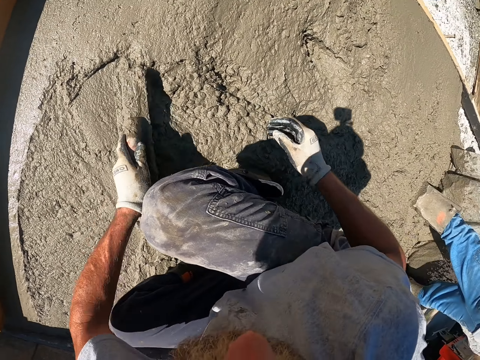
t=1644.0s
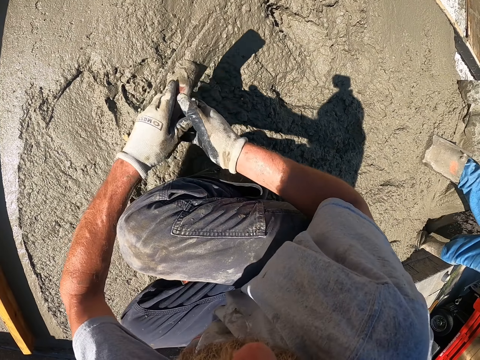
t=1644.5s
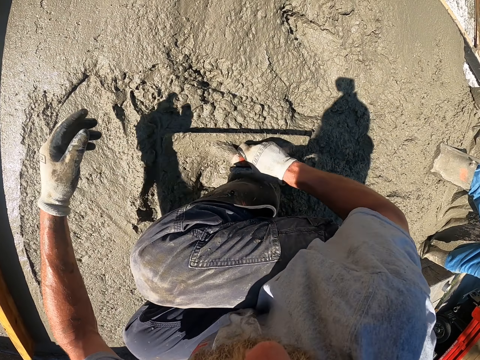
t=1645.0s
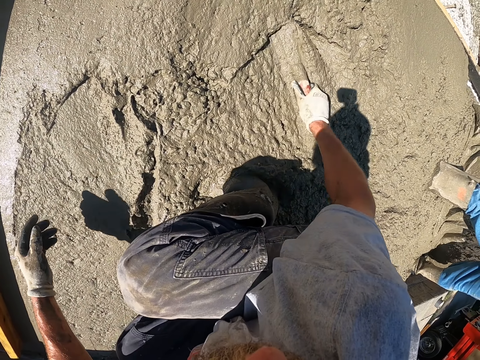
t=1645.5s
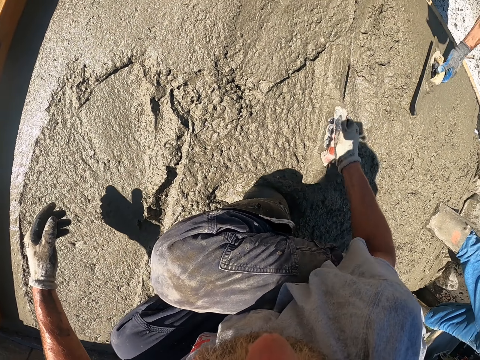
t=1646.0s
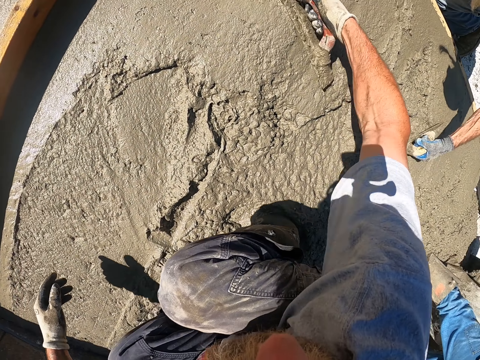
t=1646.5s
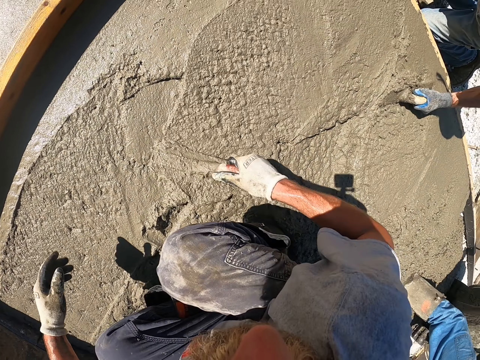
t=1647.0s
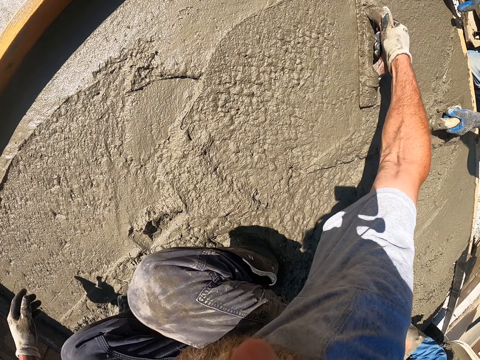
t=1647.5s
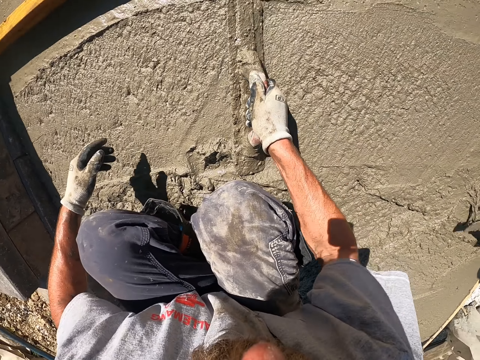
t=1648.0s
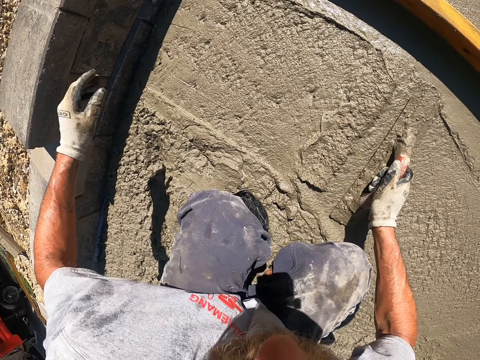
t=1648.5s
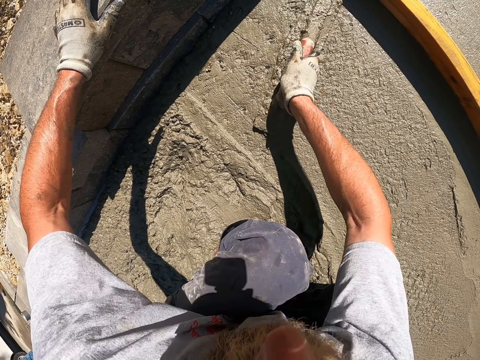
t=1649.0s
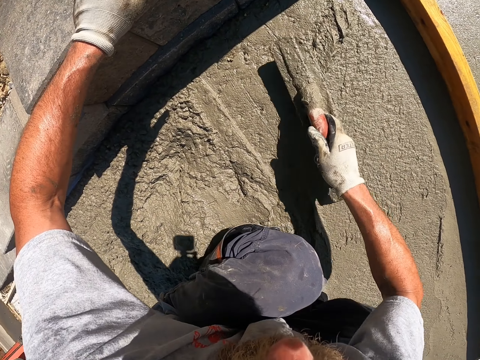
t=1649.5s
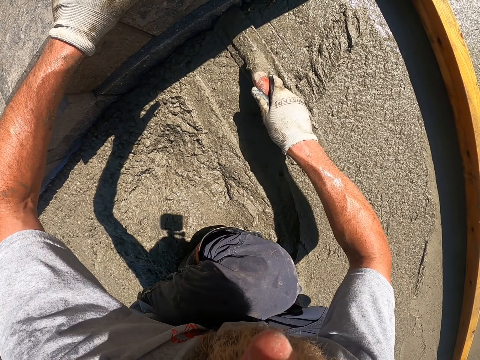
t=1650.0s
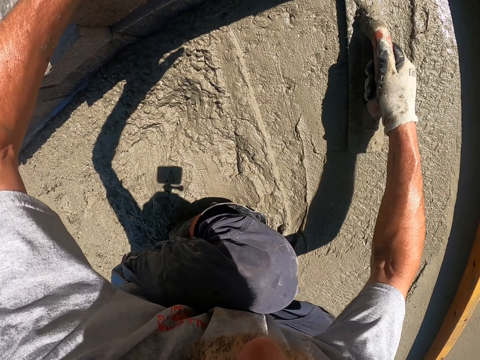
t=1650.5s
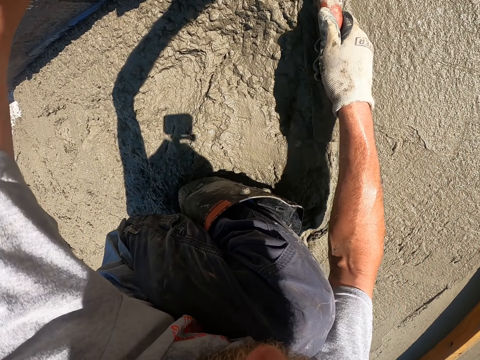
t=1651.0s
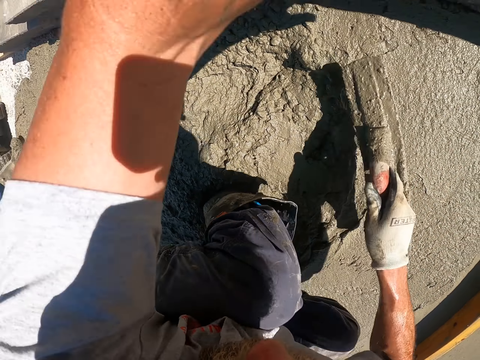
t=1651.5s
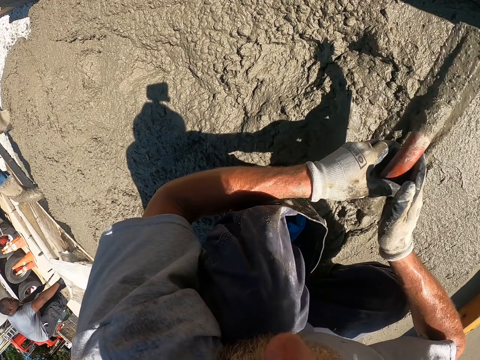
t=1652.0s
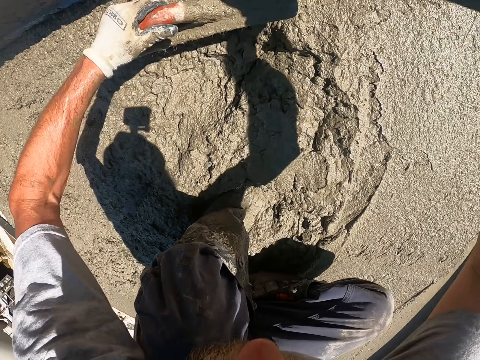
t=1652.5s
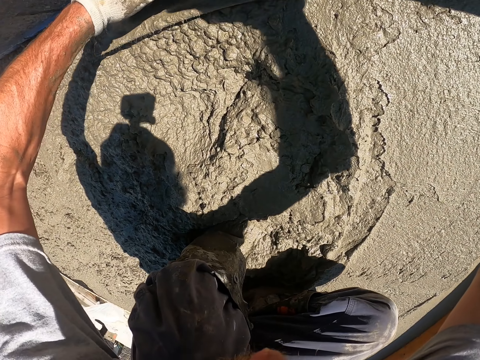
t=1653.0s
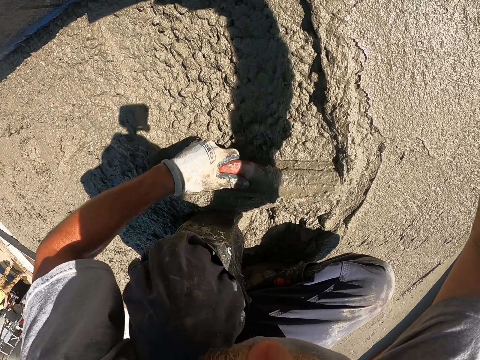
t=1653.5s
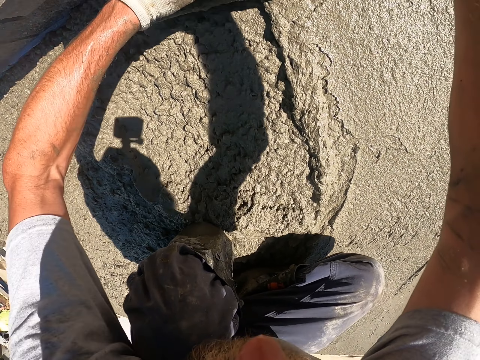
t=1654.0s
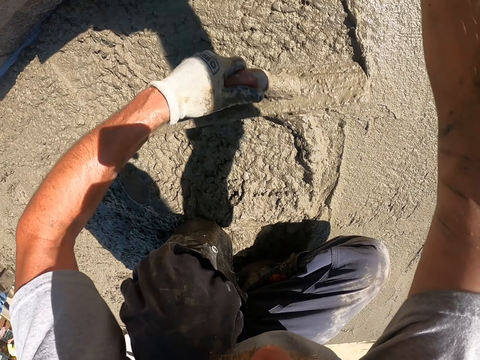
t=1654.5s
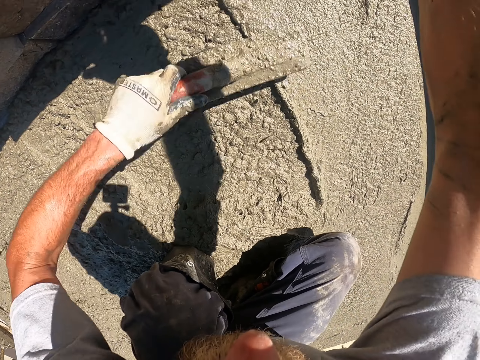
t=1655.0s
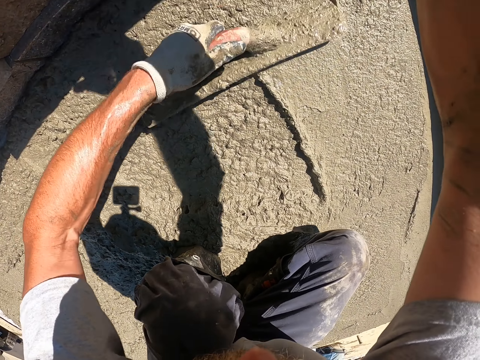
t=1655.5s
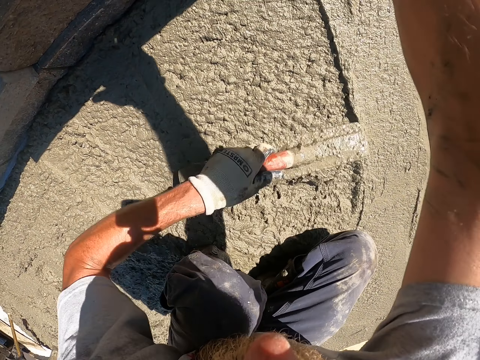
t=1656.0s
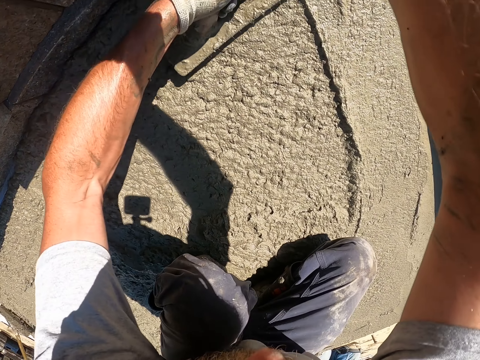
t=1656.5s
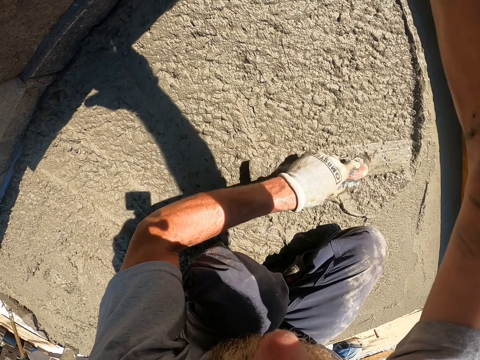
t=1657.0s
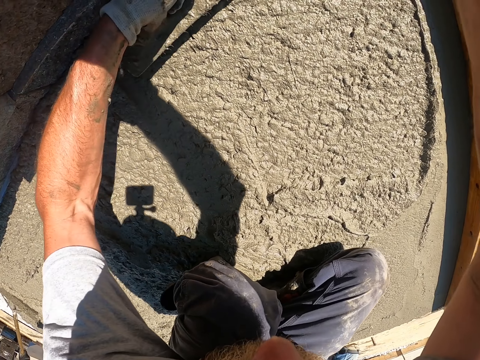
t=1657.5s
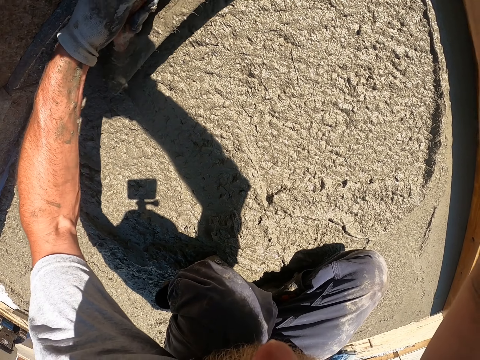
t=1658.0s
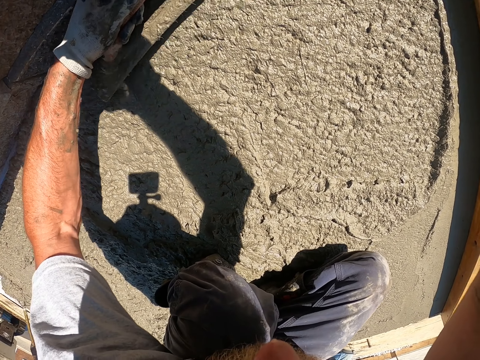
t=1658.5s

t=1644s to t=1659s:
The camera wearer passes the trowel to the right hand. They level the concrete with the trowel. They hold on to the building stone with the left hand. They pass the trowel to the left hand. They level the concrete with the trowel.

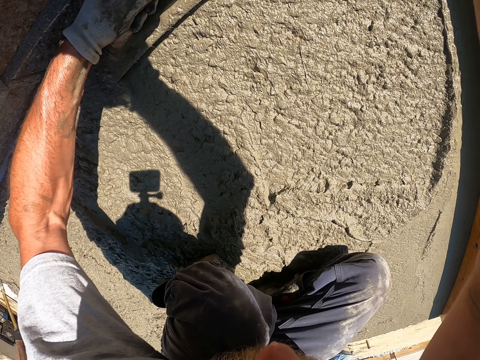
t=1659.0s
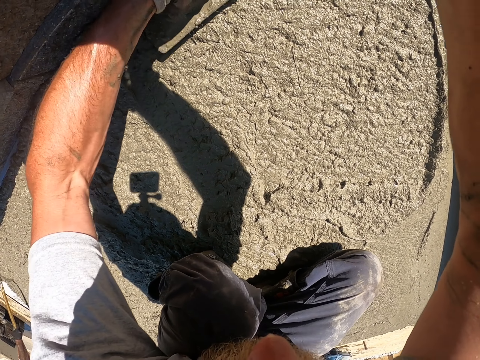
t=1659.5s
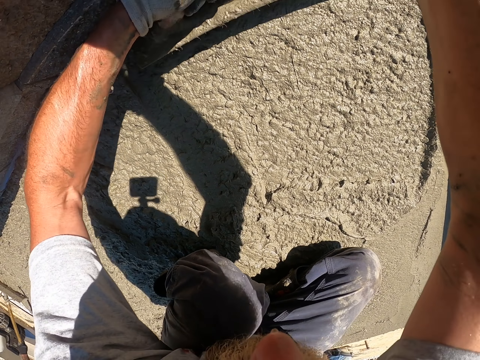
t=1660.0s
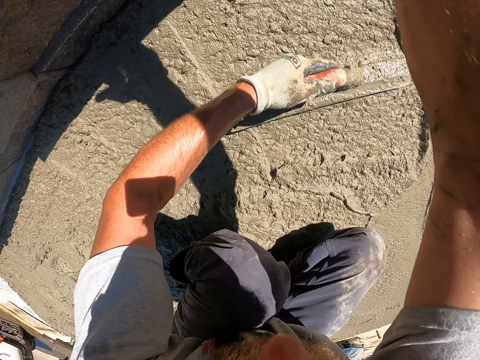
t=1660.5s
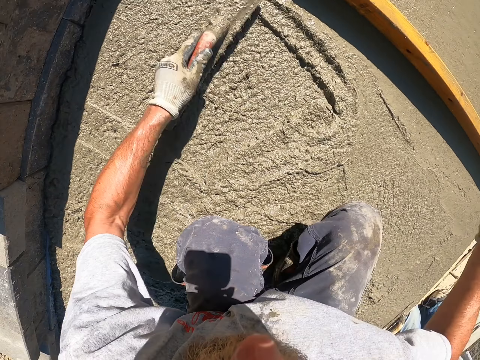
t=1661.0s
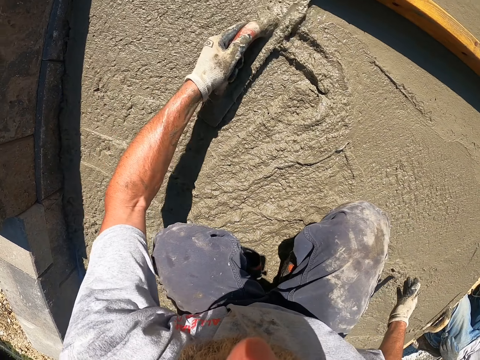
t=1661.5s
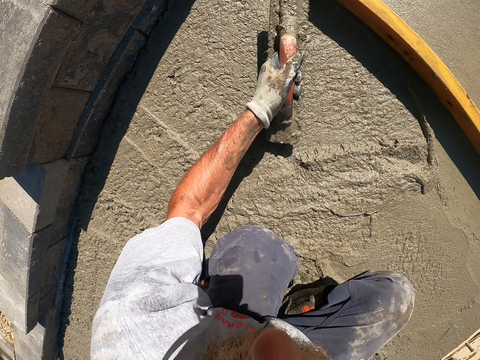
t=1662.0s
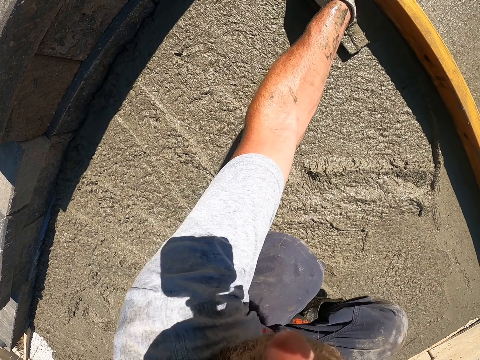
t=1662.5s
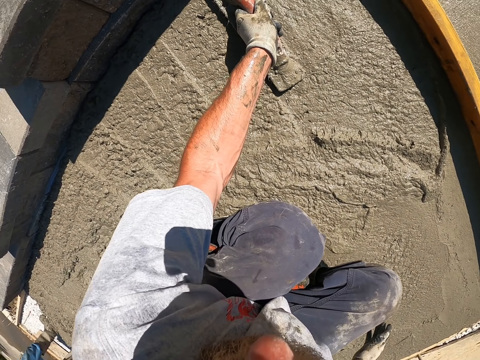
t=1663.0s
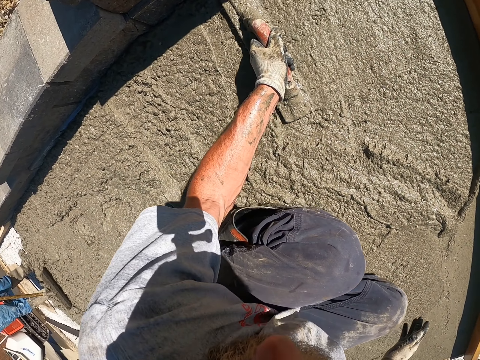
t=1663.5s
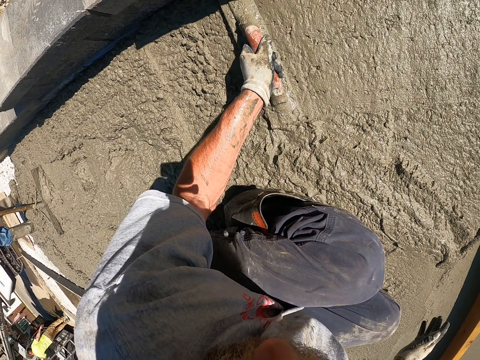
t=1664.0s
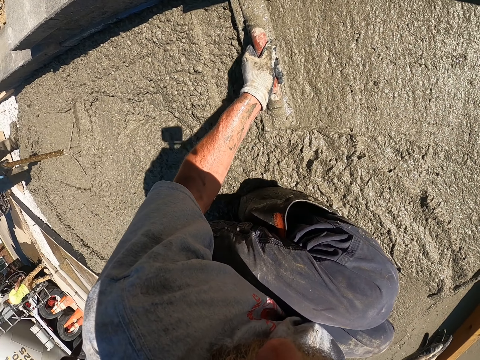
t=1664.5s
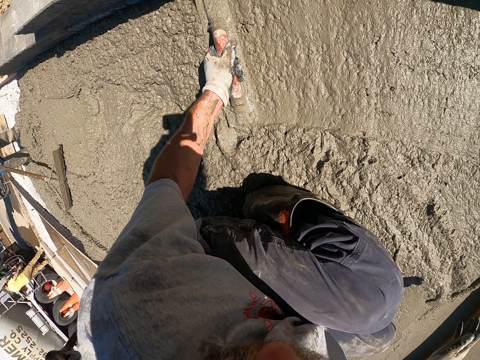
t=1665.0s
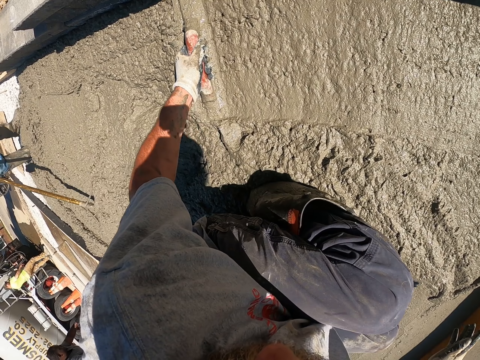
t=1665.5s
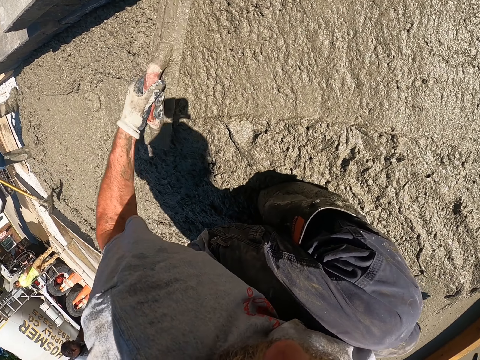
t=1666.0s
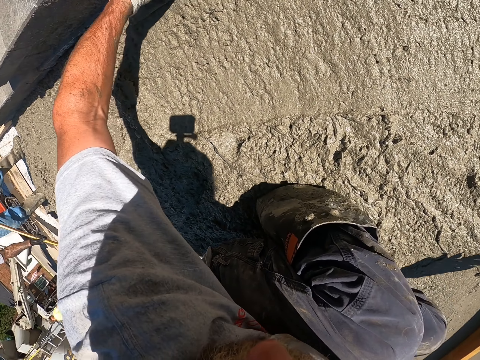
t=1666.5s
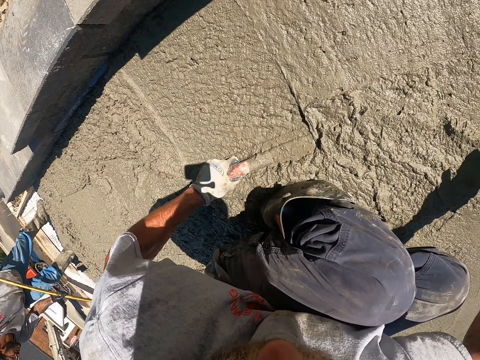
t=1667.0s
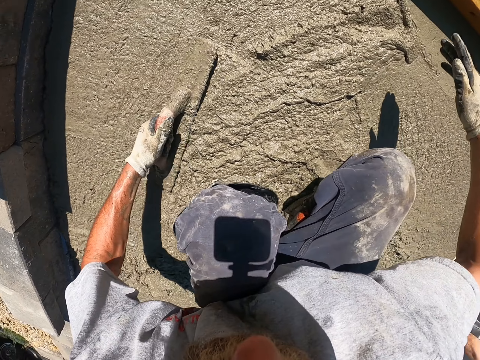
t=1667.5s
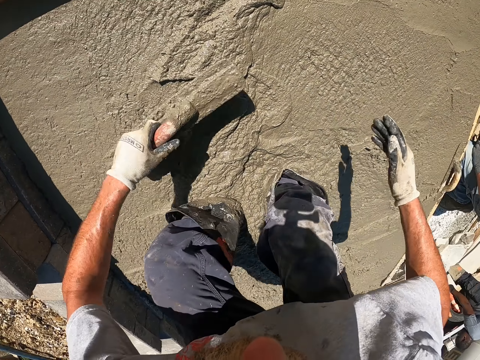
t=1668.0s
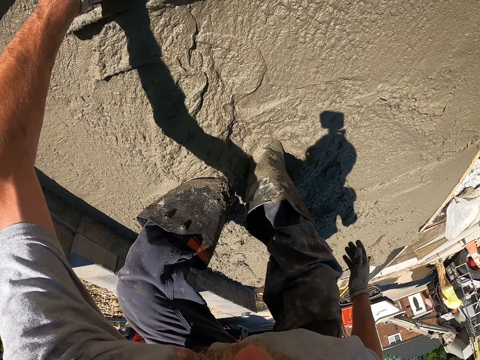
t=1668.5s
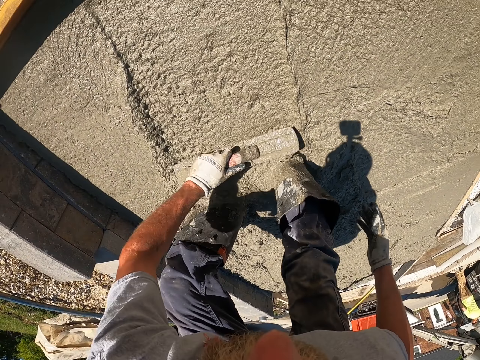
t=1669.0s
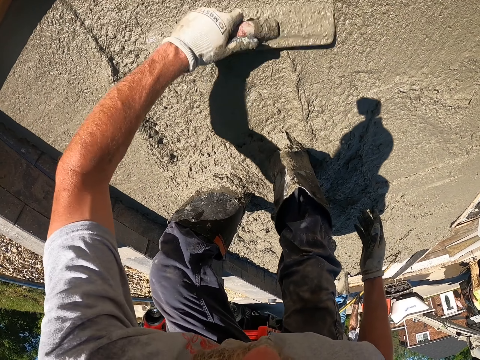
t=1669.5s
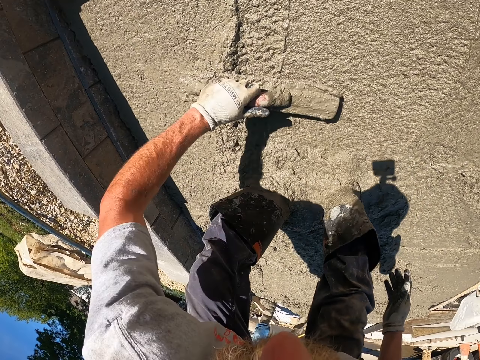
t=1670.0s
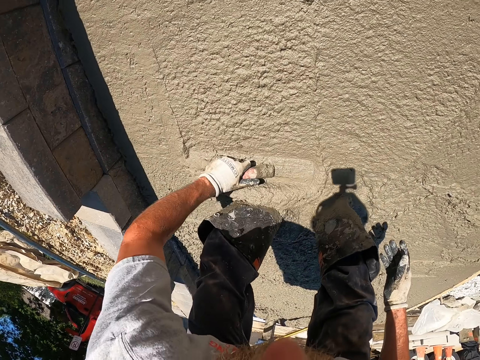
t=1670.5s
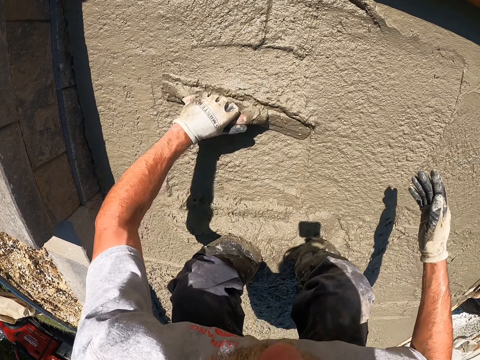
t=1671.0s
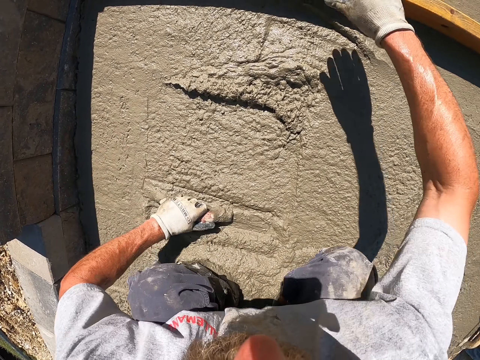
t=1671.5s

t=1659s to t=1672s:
A person flattens the concrete floor. The camera wearer flattens the concrete floor with a screed.
